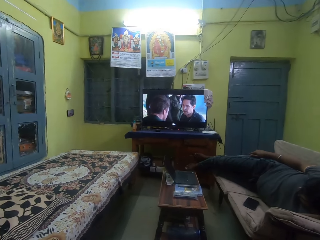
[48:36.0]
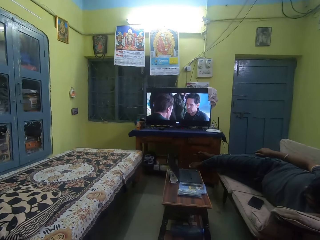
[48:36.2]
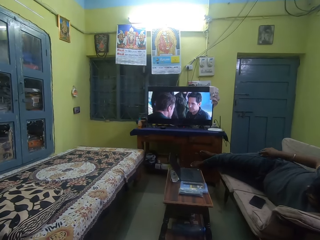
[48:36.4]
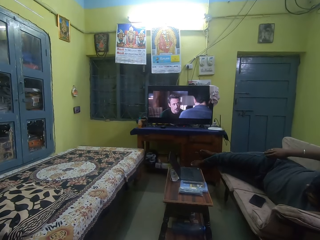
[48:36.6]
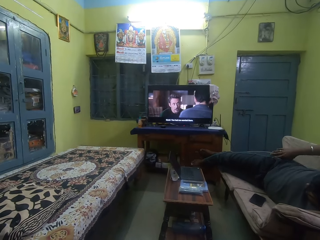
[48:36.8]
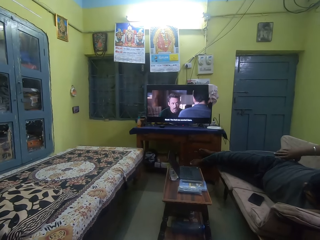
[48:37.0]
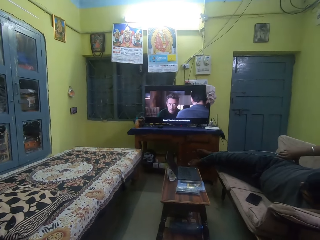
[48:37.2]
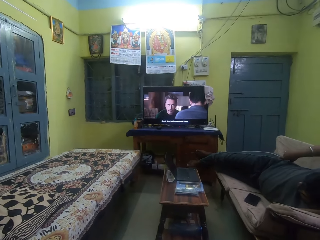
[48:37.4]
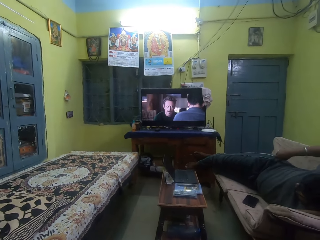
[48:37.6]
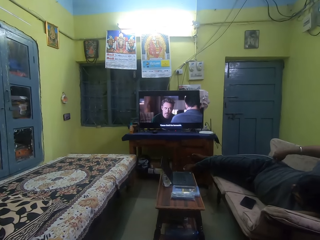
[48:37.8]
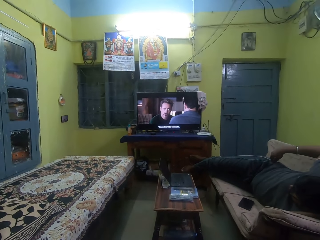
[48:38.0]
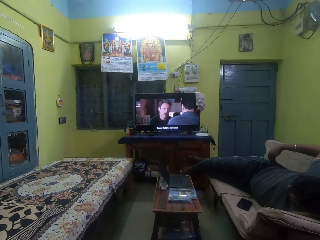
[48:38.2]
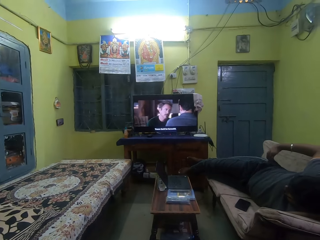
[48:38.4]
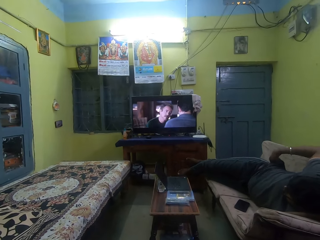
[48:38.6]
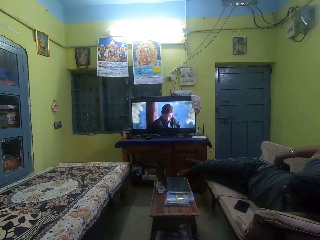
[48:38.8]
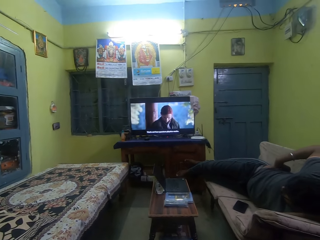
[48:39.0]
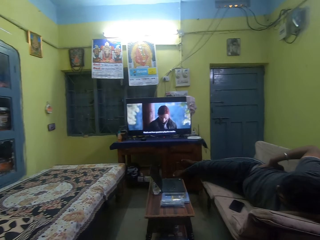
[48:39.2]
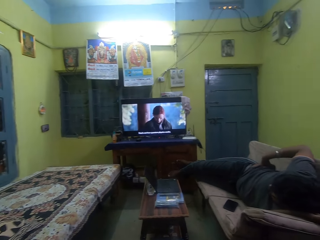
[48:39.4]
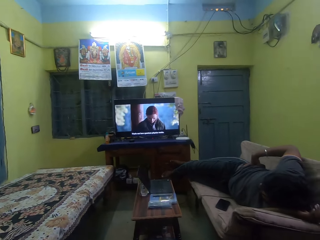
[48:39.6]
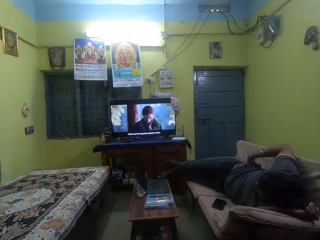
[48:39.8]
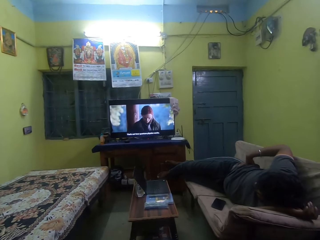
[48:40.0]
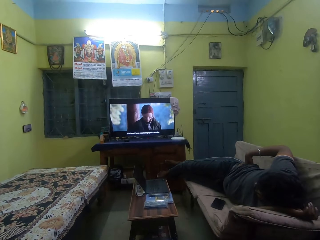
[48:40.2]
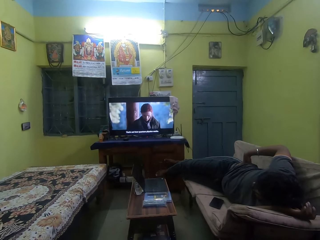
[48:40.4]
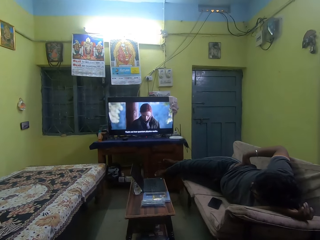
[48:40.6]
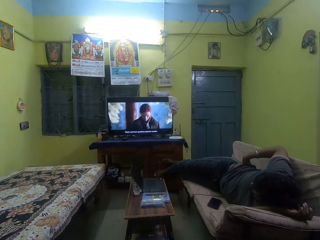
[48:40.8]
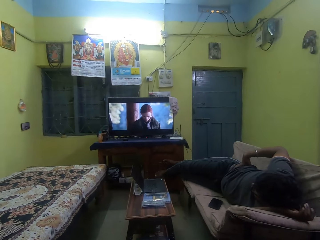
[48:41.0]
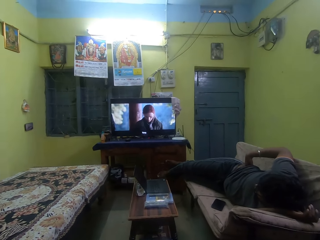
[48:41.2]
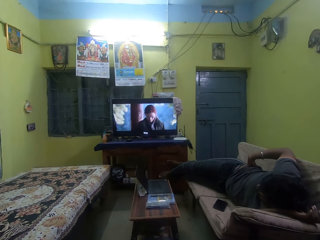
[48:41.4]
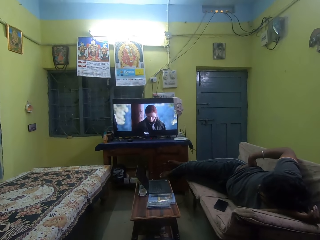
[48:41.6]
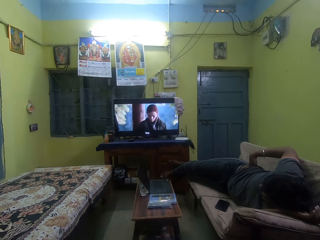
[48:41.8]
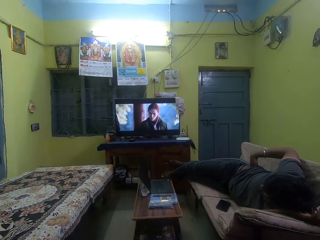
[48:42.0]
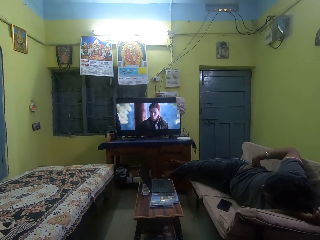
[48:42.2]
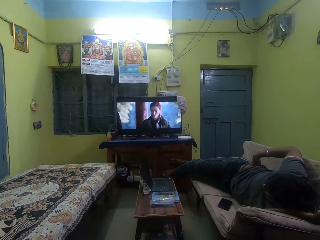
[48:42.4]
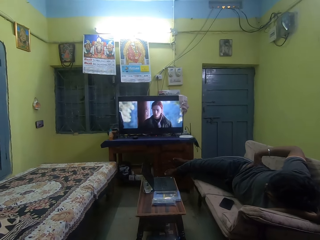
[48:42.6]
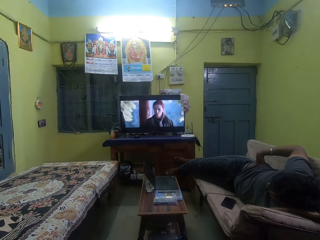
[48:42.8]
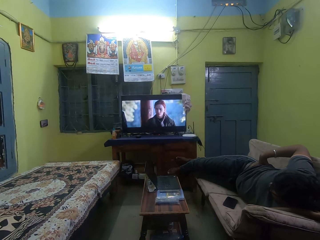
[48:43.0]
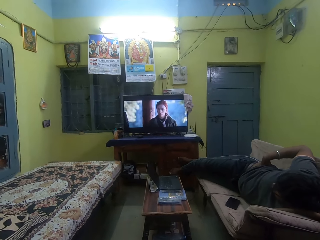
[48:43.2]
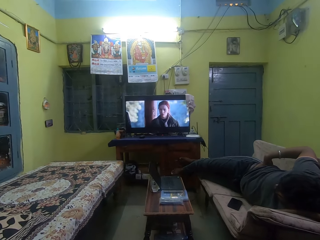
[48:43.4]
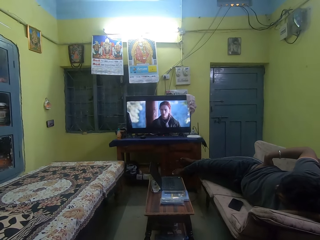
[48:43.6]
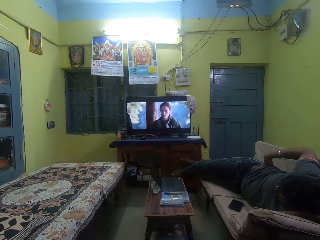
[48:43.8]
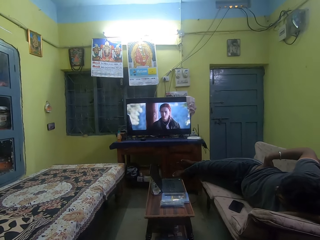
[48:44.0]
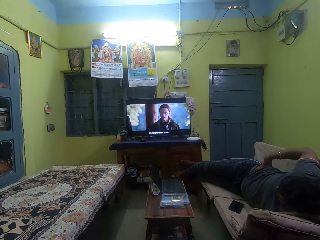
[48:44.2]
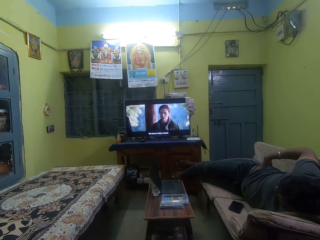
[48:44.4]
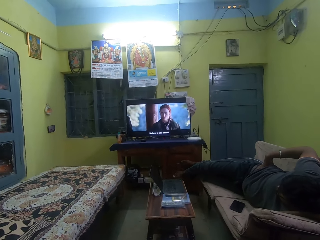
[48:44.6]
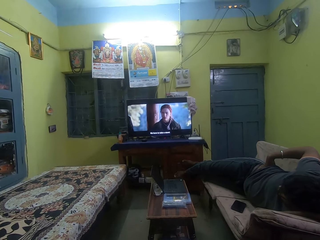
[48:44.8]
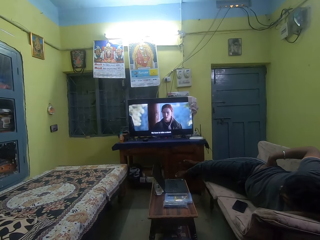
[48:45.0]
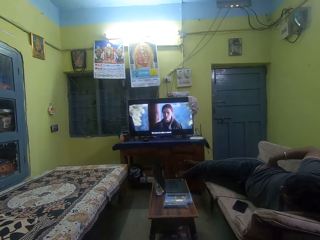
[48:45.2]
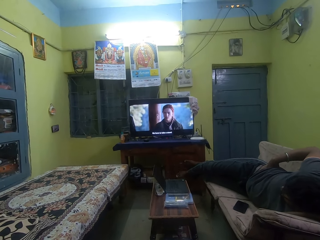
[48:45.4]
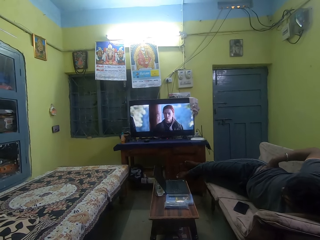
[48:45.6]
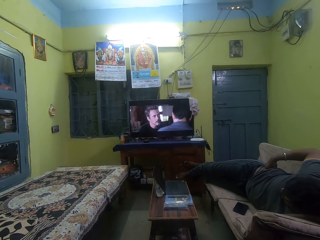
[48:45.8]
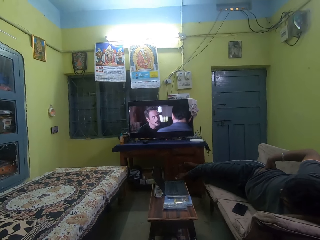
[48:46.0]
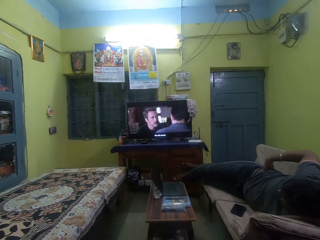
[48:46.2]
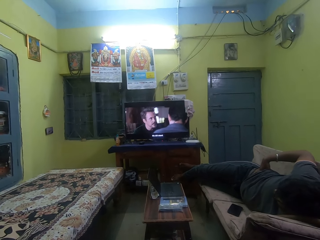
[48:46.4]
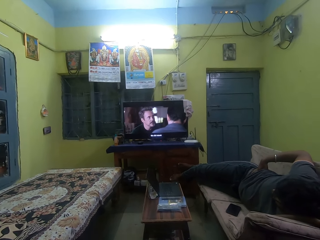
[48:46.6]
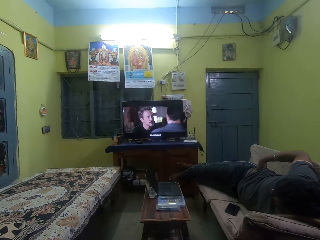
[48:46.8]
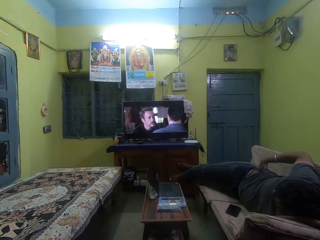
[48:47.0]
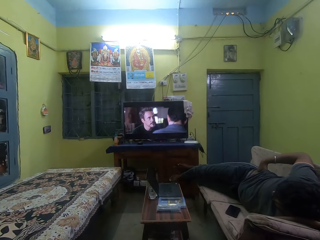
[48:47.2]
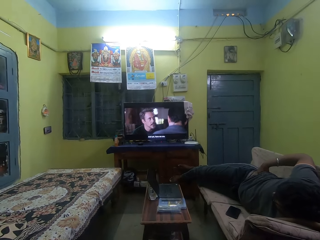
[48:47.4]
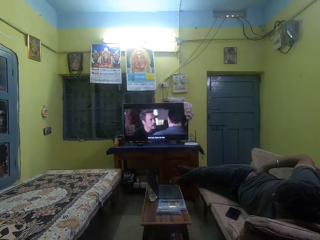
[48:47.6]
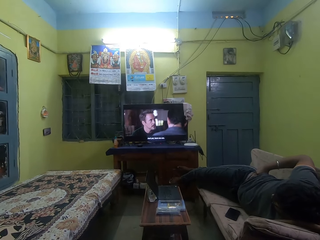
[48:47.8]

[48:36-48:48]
The man itches his waist with his right hand. The camera wearer watches television.

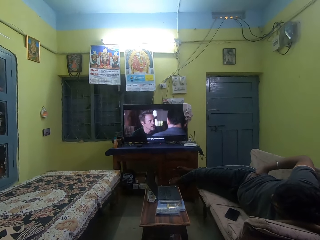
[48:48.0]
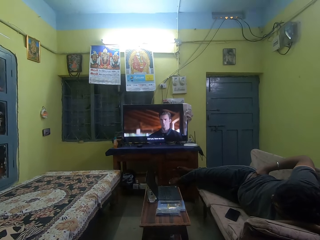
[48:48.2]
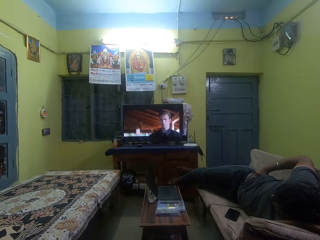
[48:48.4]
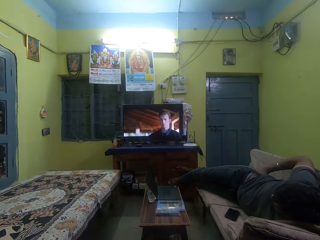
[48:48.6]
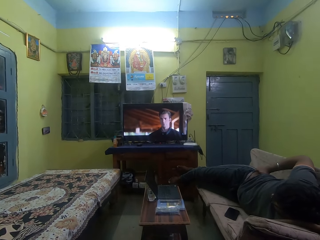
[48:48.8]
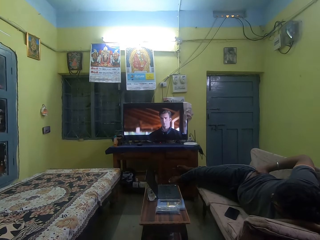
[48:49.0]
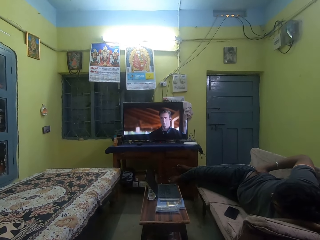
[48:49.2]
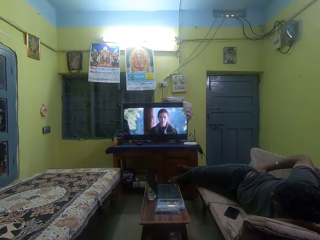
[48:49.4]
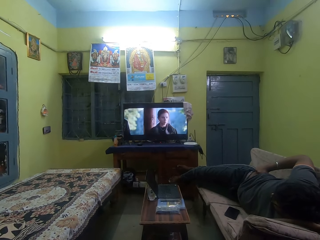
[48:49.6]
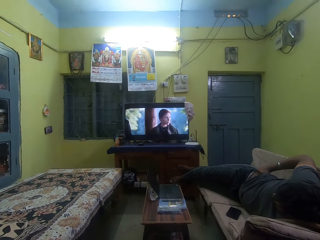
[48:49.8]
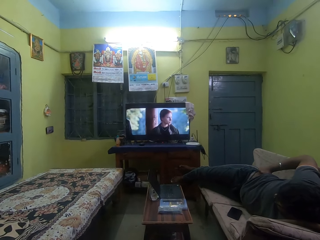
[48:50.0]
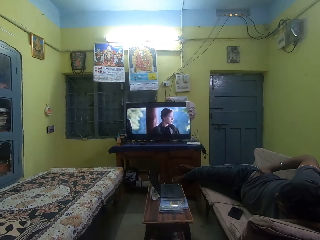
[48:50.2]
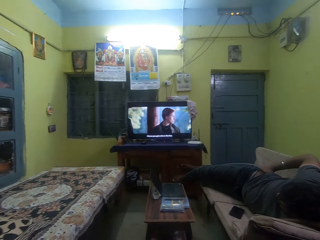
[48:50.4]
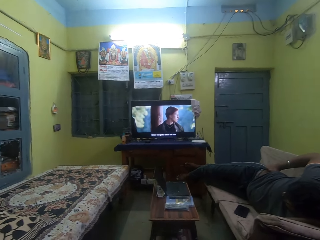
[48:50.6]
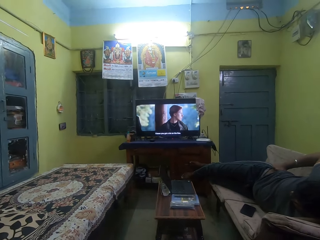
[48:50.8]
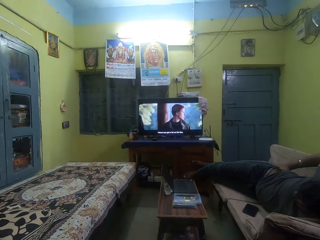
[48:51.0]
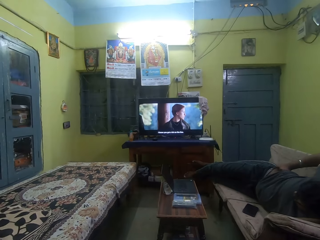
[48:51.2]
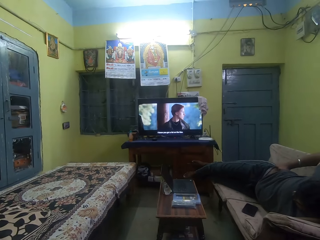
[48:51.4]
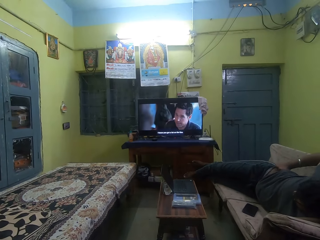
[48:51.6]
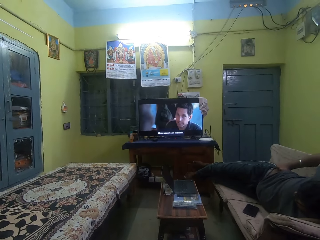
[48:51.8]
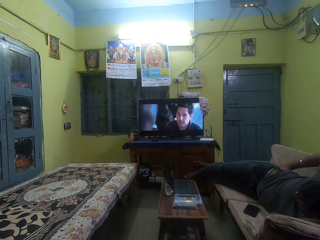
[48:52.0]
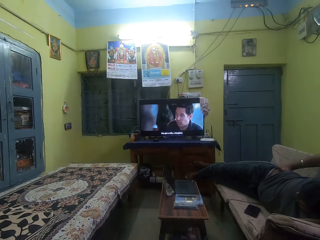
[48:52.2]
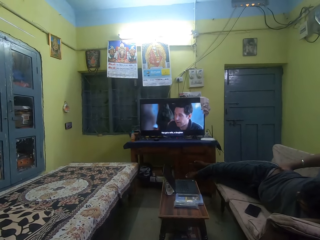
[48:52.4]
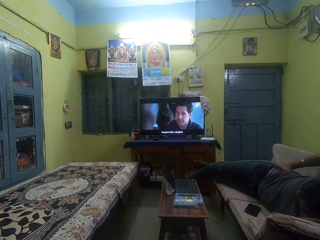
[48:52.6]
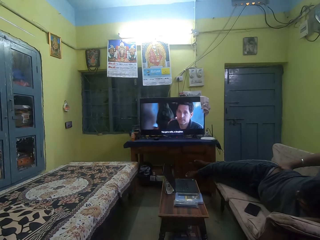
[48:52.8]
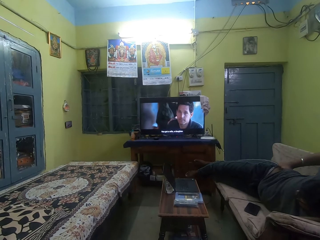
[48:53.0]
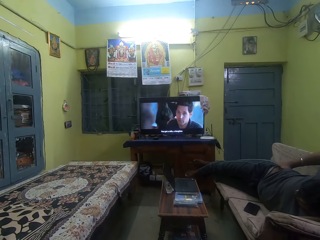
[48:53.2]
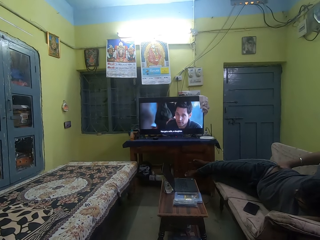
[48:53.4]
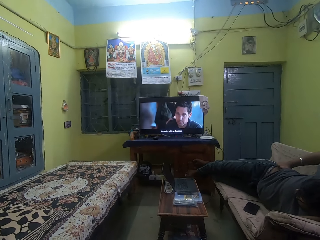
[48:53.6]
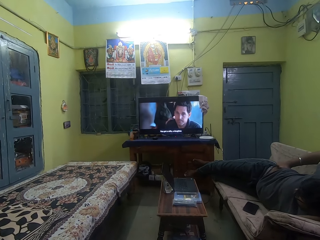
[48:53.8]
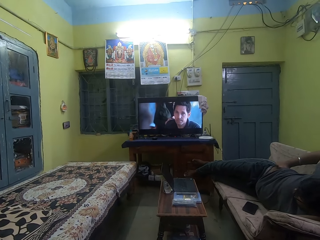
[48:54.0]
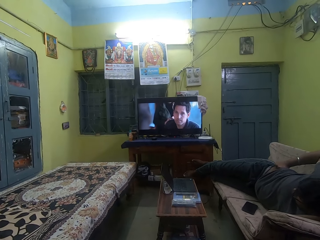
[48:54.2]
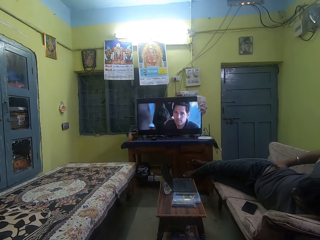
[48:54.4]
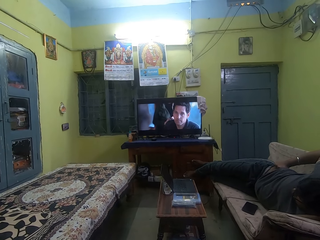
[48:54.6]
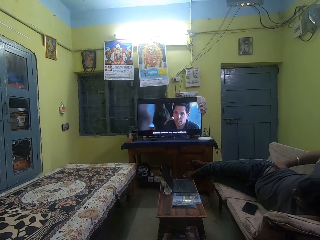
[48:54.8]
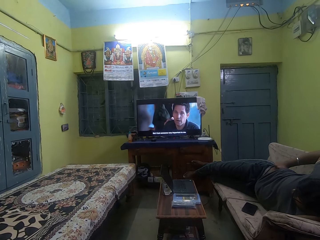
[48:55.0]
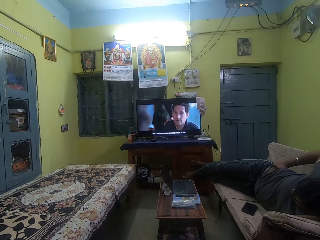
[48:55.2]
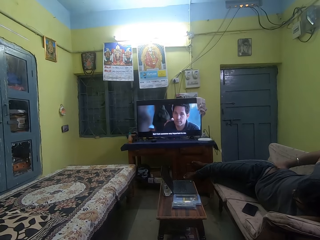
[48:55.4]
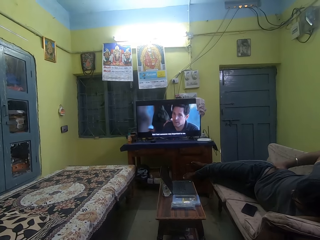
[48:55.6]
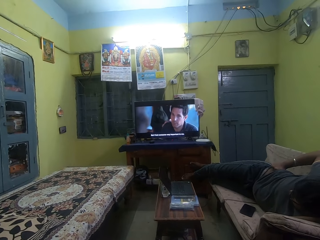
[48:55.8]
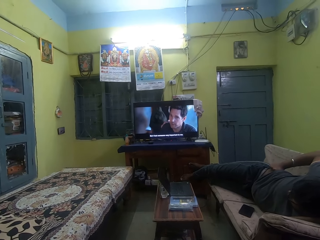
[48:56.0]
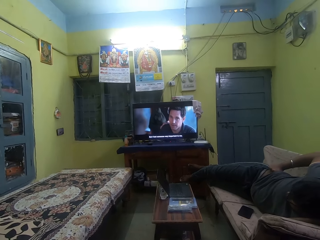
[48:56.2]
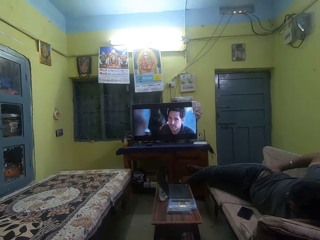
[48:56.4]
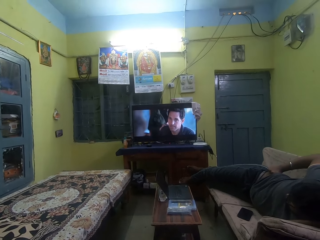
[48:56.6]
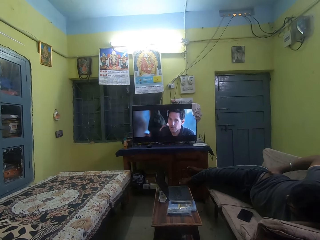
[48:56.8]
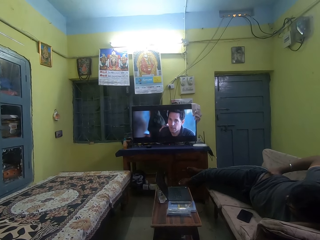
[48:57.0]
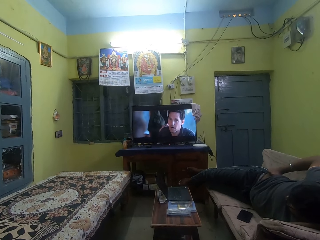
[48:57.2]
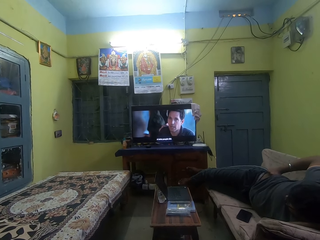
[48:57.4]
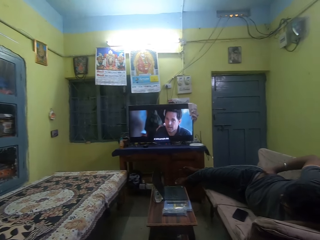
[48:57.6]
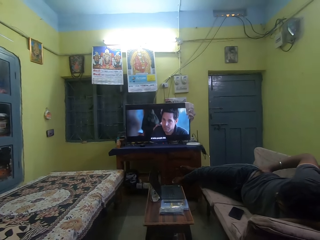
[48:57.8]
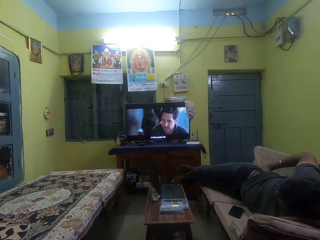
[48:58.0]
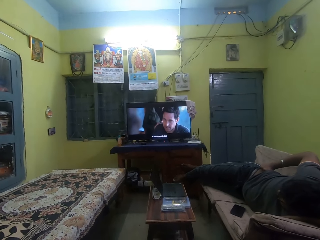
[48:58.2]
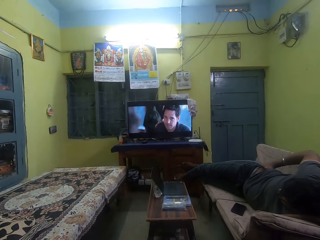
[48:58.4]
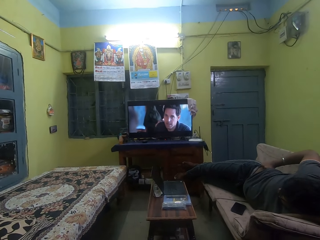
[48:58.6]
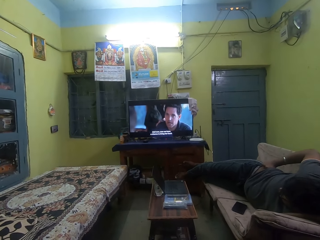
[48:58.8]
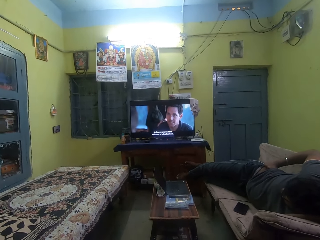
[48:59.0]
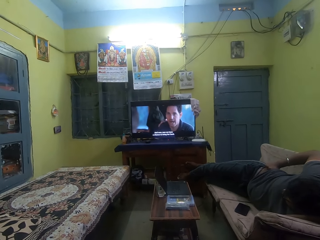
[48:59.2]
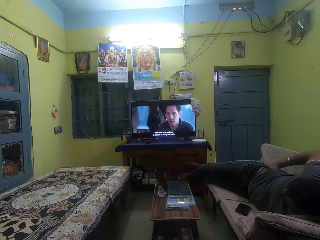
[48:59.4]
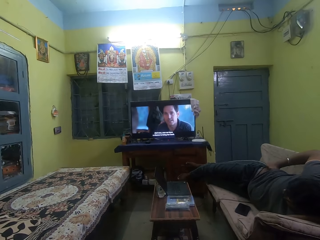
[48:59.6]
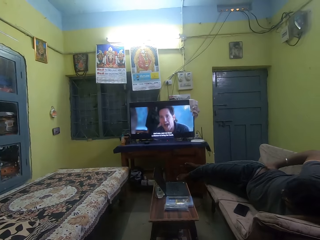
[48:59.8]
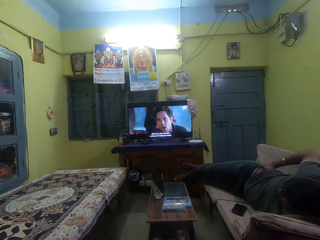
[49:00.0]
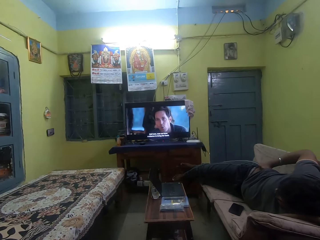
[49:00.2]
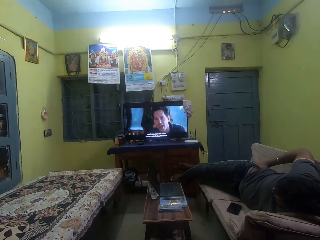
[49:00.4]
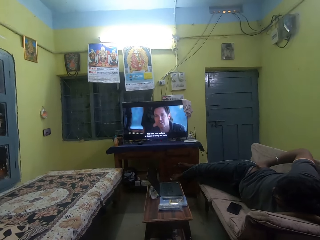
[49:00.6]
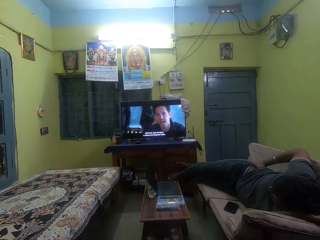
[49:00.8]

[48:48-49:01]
The camera wearer watches television. They watch television again.
